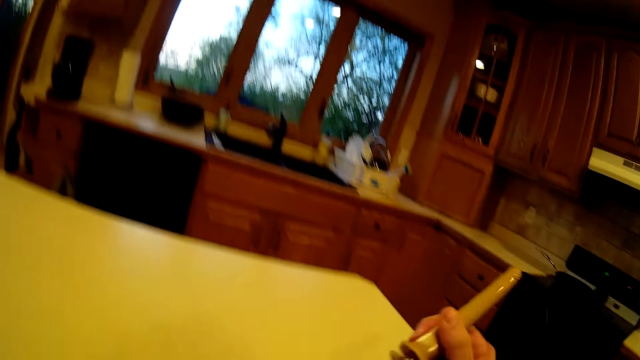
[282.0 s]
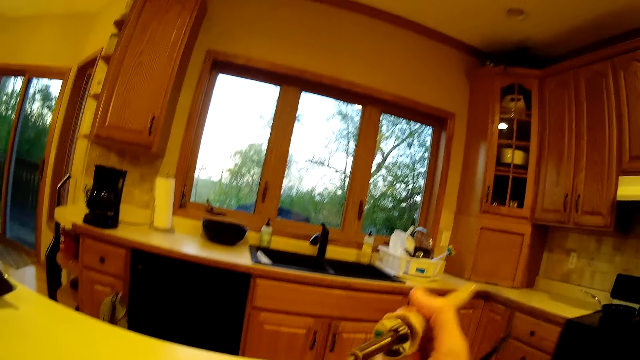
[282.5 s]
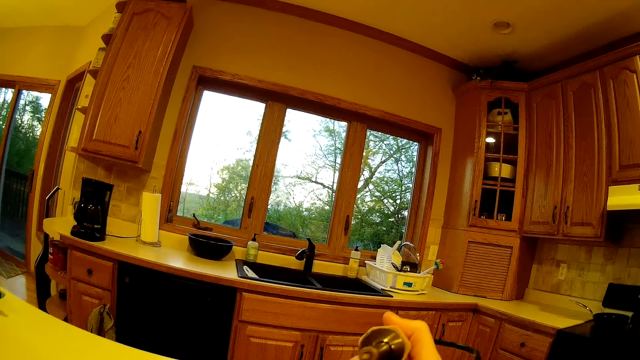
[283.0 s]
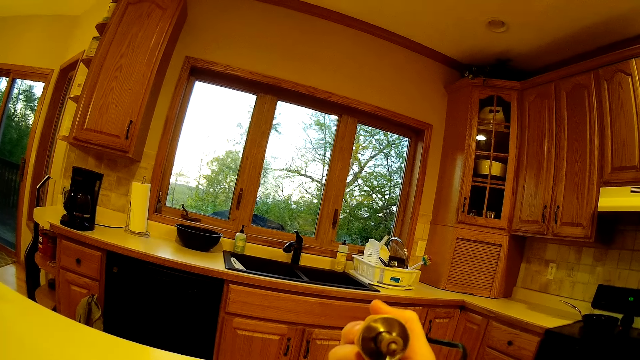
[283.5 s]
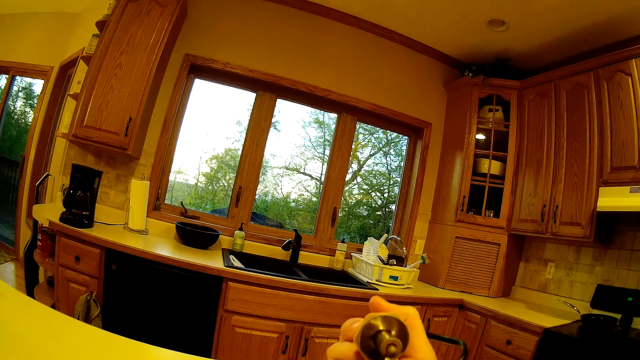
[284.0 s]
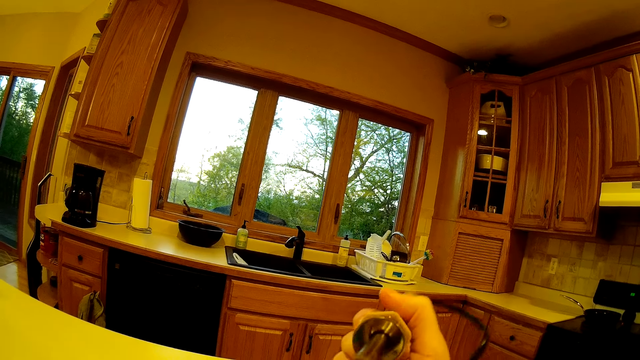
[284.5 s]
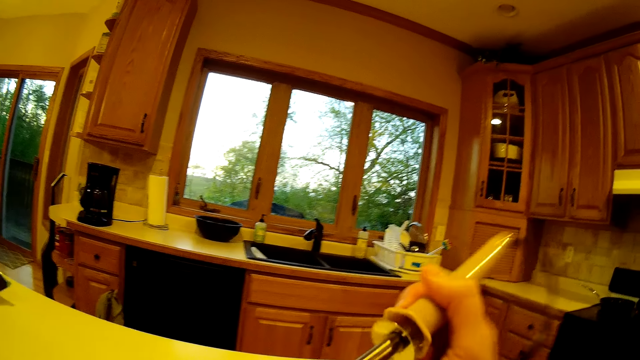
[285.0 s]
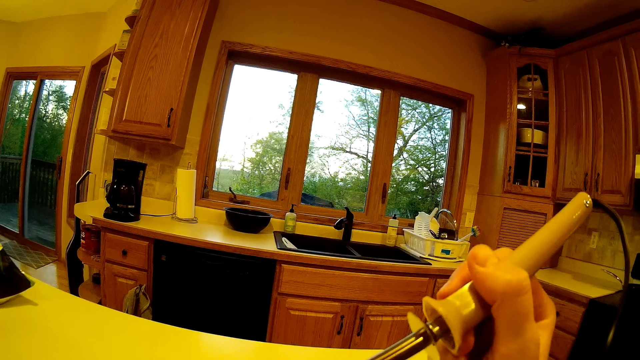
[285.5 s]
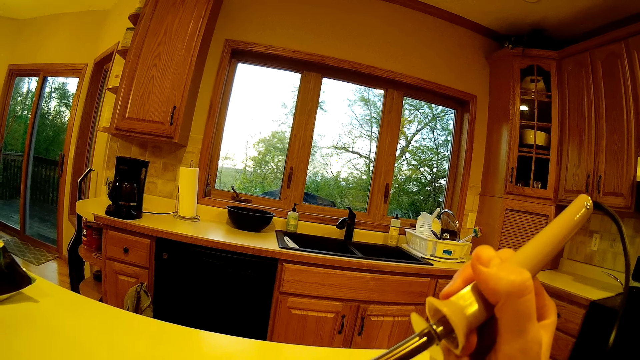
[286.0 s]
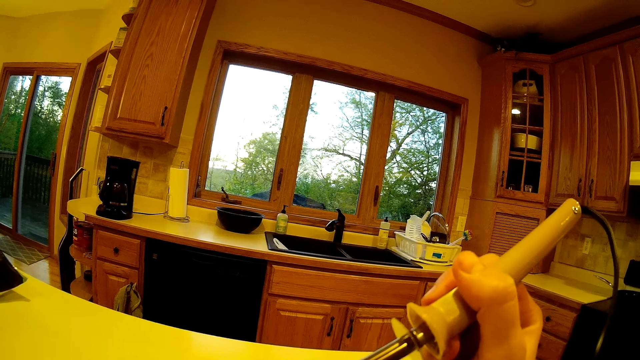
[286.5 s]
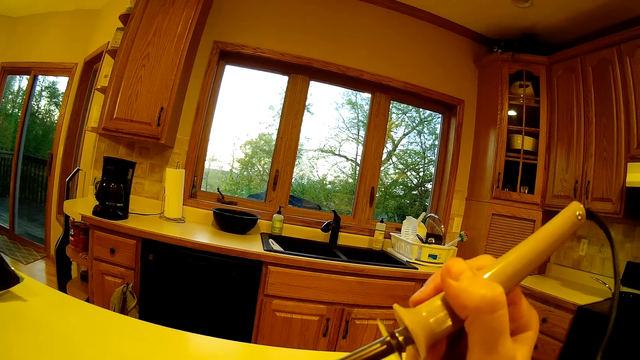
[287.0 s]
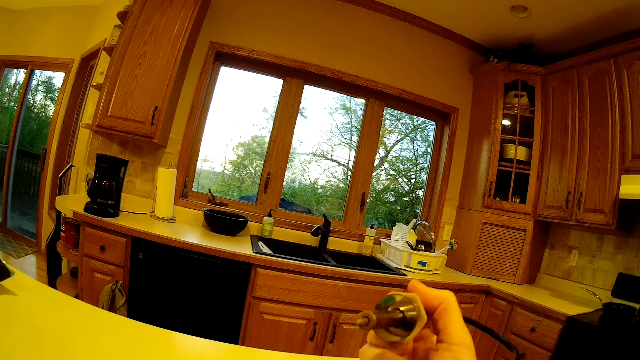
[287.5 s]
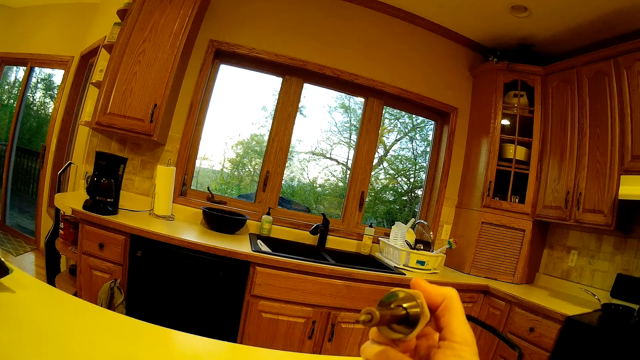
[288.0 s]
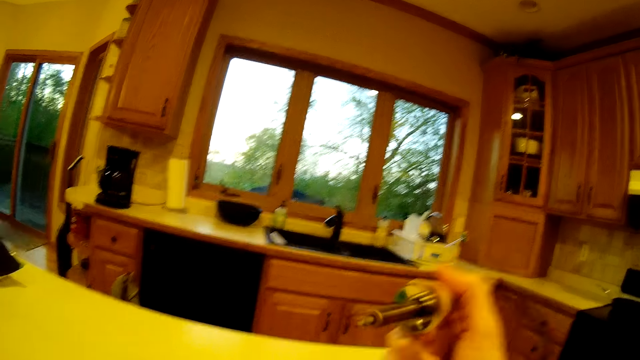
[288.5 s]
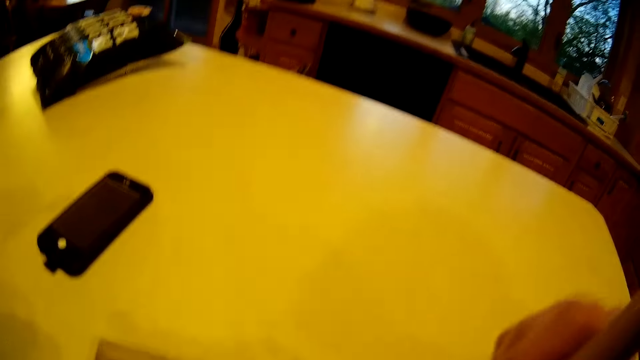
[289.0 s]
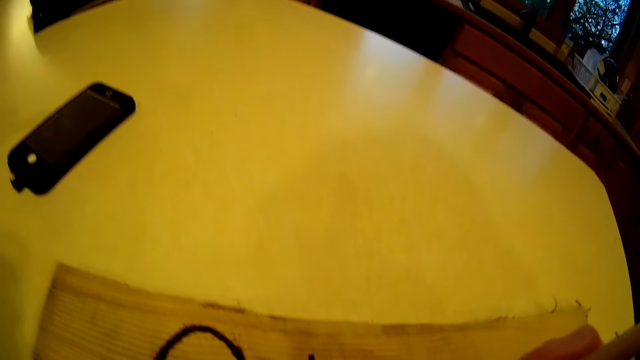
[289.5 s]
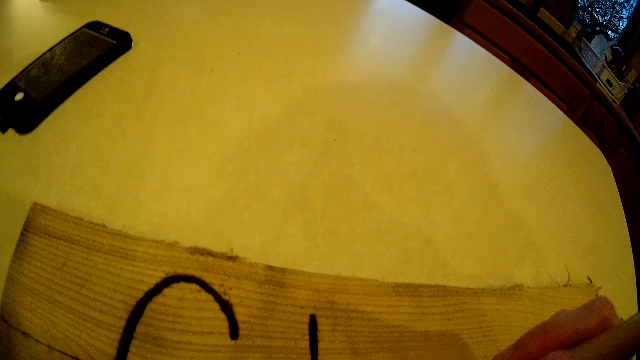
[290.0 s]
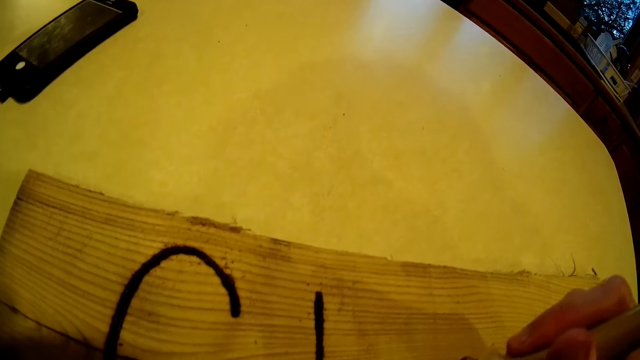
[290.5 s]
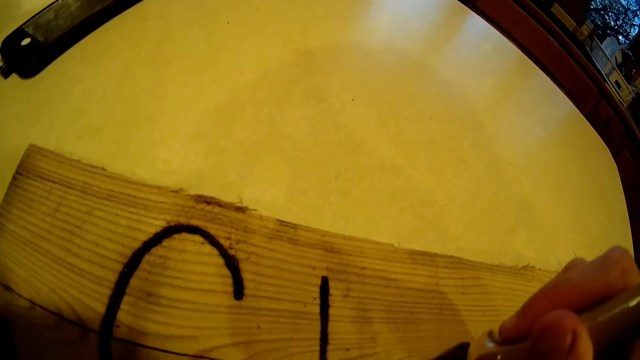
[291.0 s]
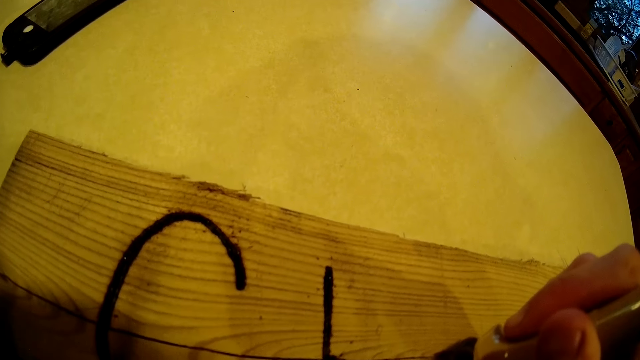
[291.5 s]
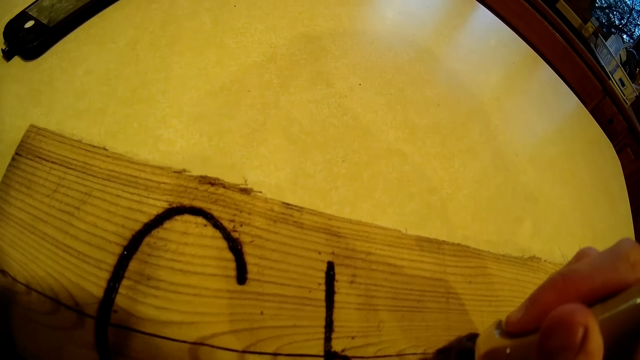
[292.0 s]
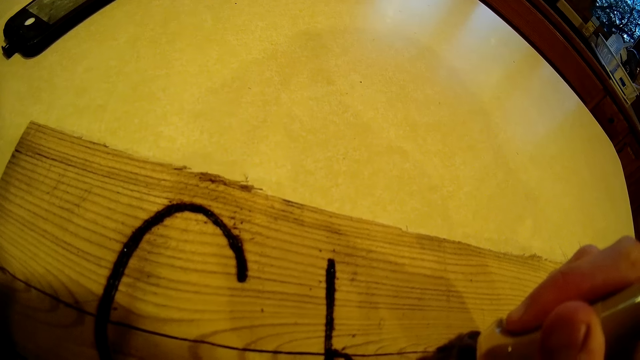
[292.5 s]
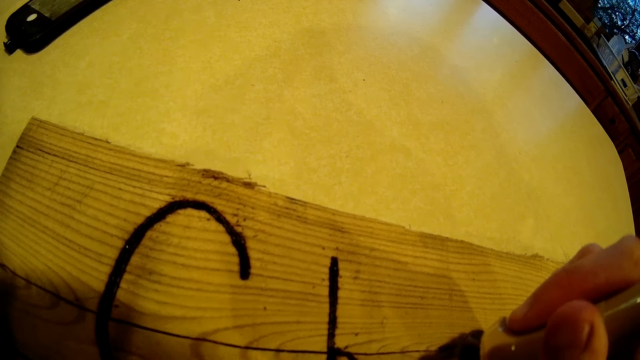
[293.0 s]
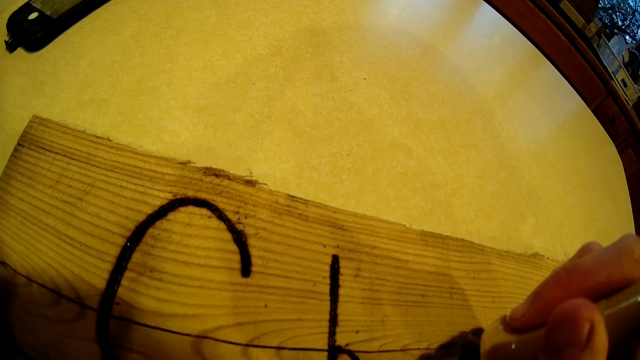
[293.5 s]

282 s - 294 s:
The camera wearer raises the tattoo pen with her right hand. She uses the wood burning pen or soldering gun on a piece of wood on the kitchen table with her right hand.

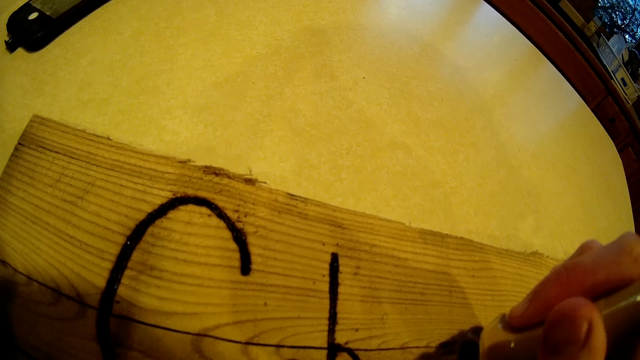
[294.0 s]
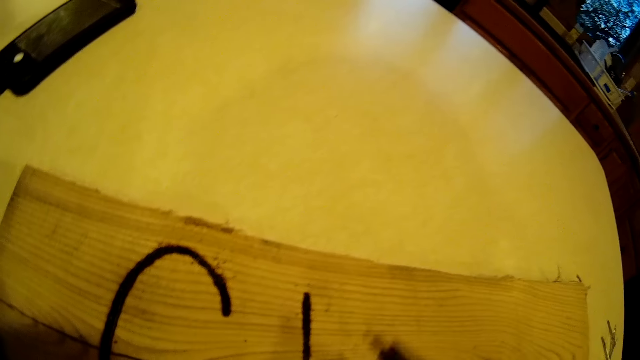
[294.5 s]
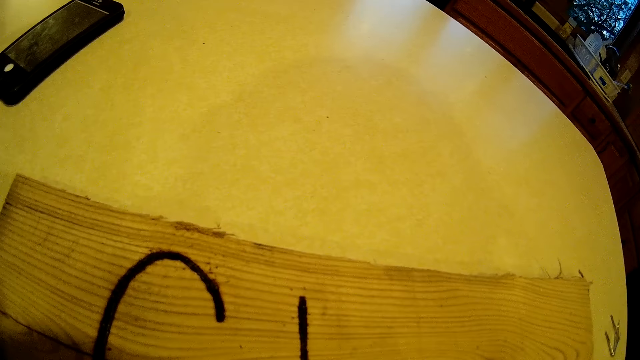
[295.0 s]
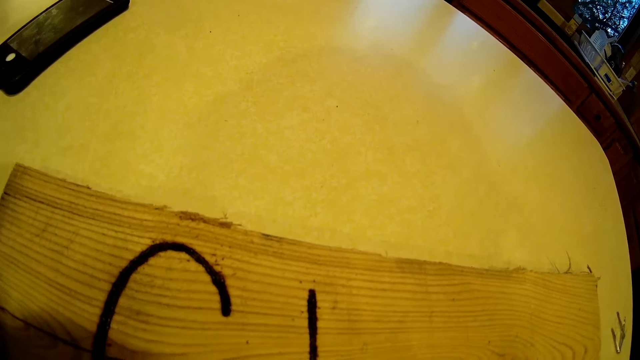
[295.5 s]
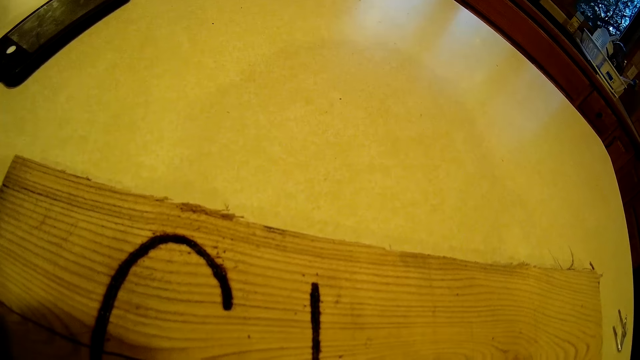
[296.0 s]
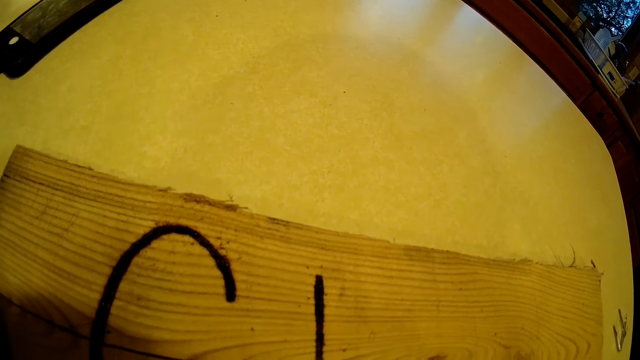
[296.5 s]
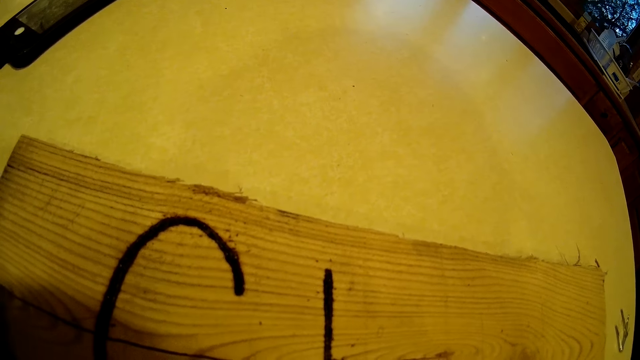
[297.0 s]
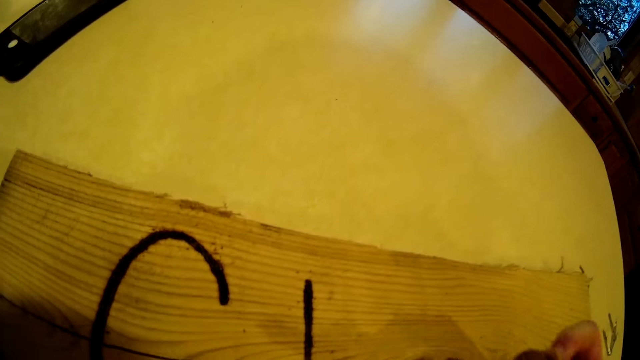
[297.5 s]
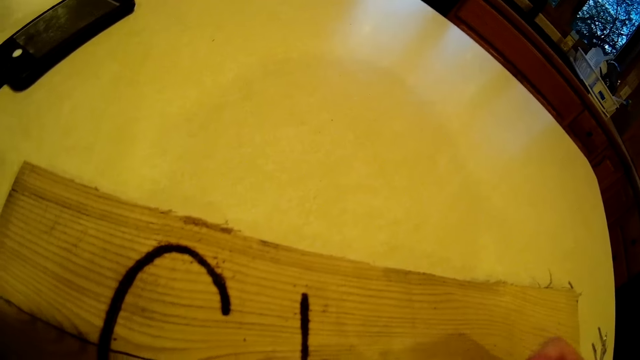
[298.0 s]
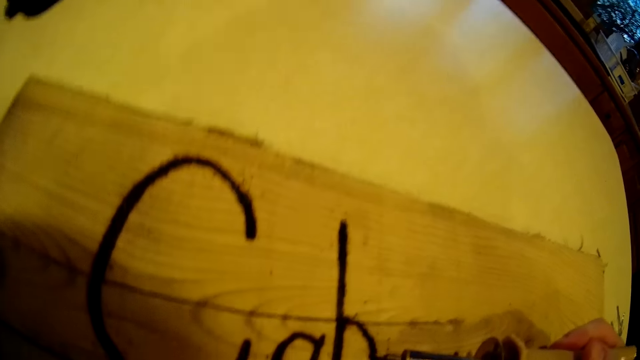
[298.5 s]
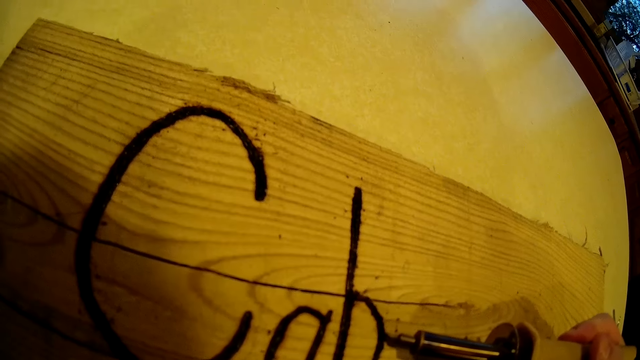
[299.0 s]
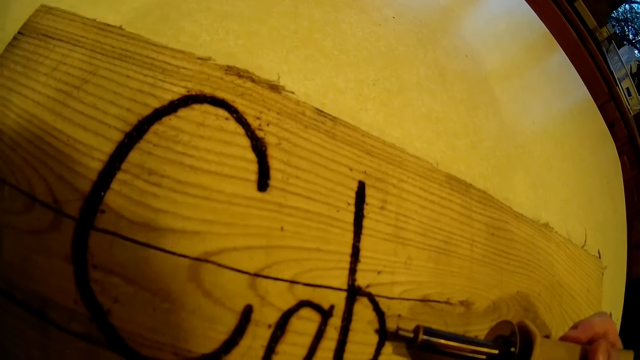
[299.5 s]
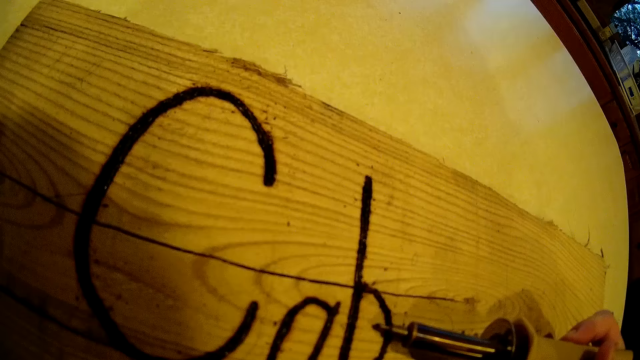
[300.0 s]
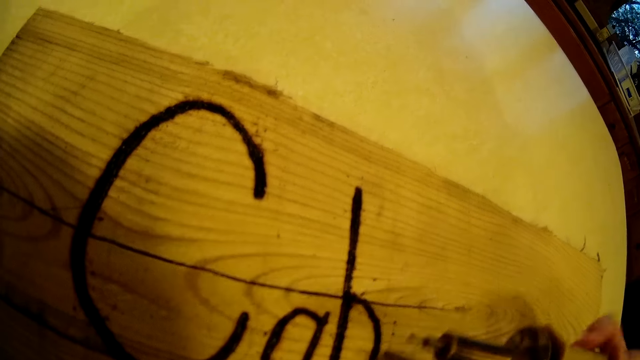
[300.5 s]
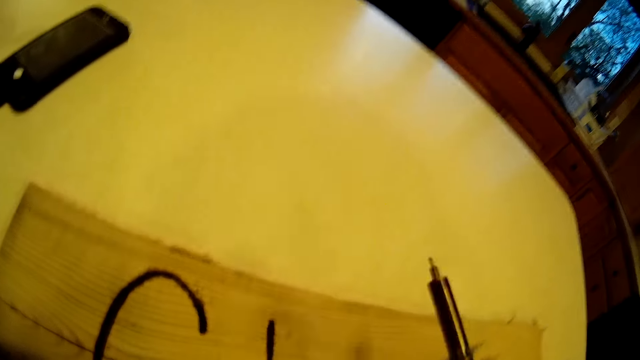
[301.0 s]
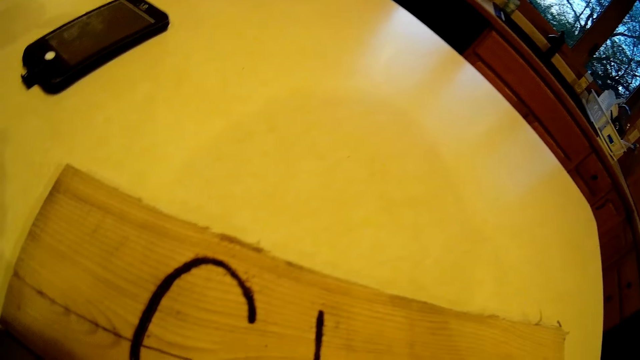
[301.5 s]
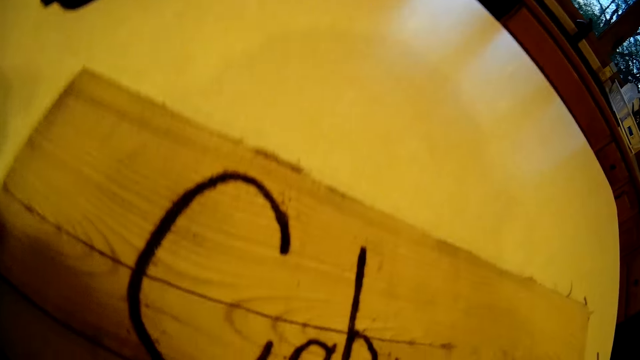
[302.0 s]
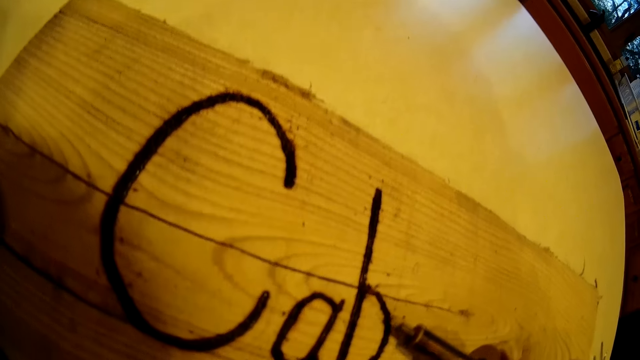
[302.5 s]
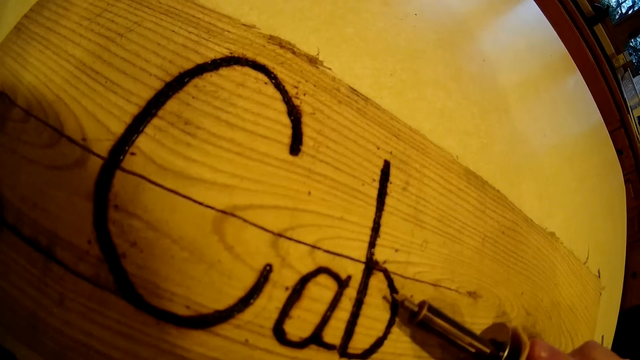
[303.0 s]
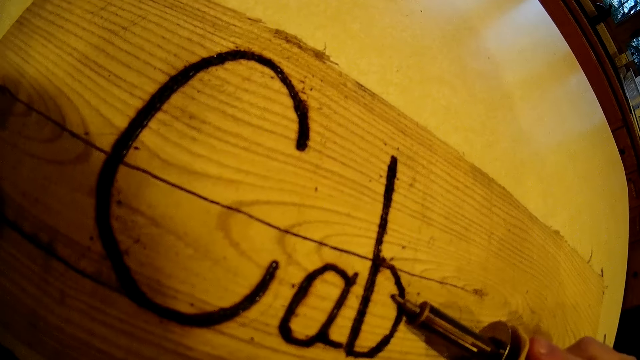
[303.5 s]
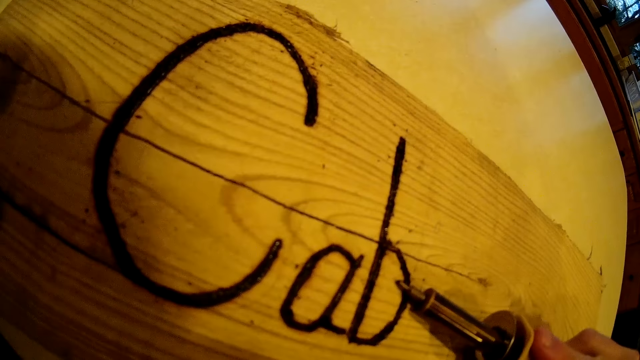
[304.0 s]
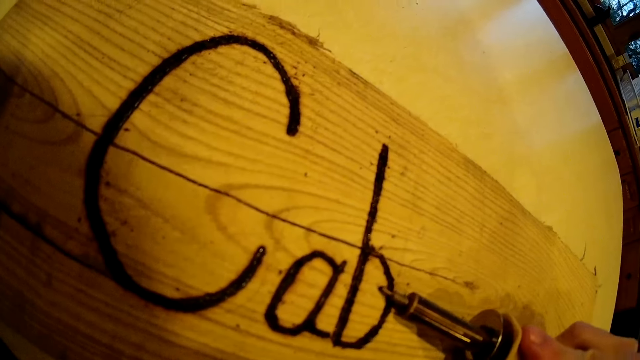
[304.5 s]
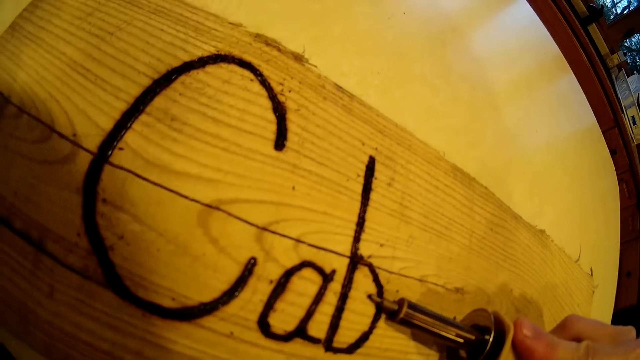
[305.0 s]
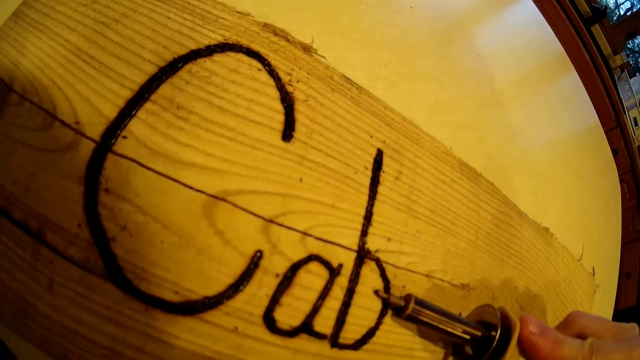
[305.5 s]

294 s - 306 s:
The camera wearer moves the soldering gun or wood burning pen. She uses the wood burning pen on the piece of wood on the kitchen table with her right hand.
